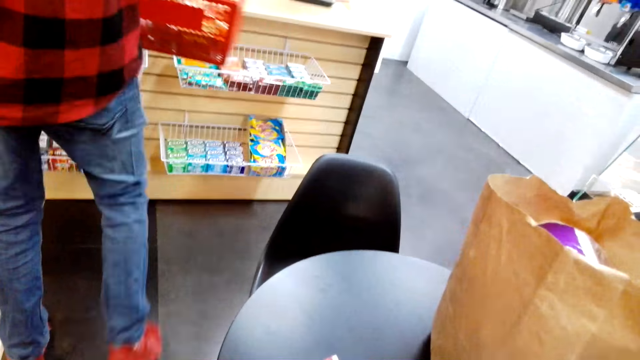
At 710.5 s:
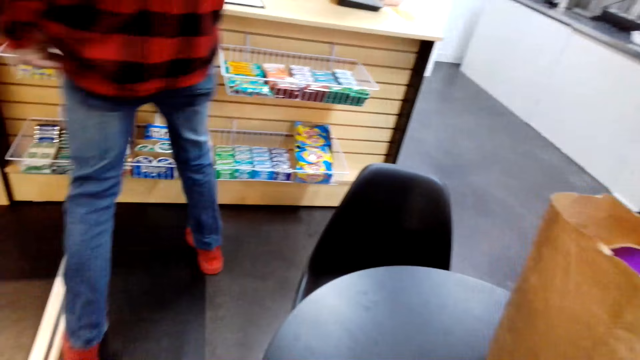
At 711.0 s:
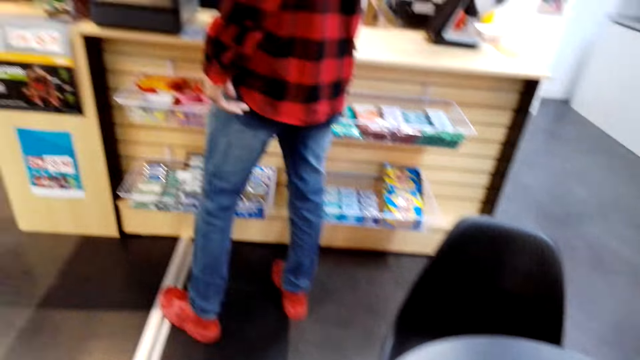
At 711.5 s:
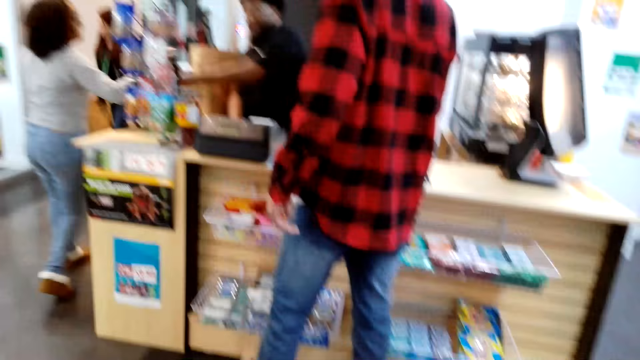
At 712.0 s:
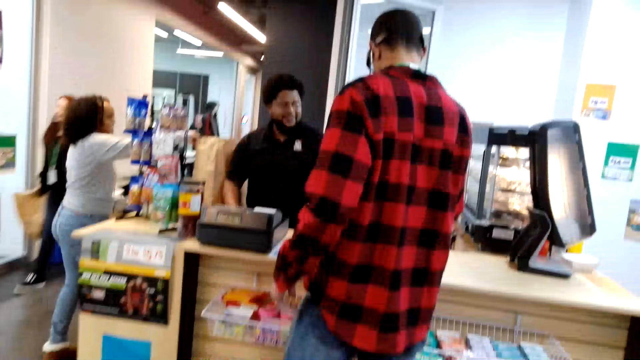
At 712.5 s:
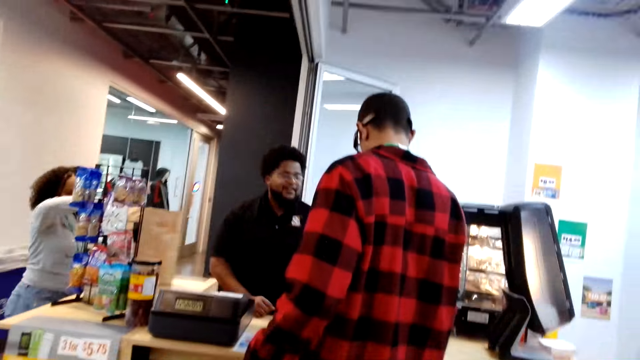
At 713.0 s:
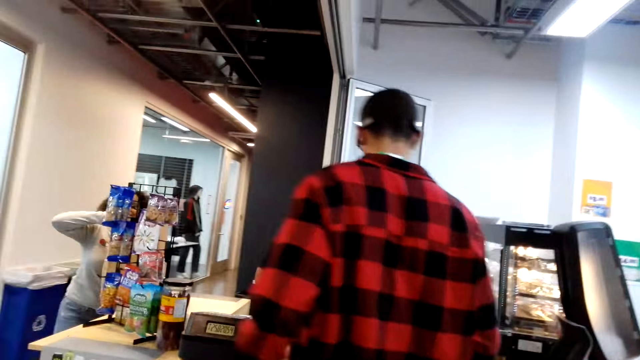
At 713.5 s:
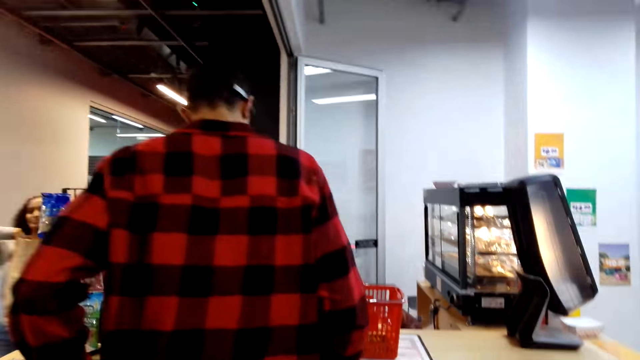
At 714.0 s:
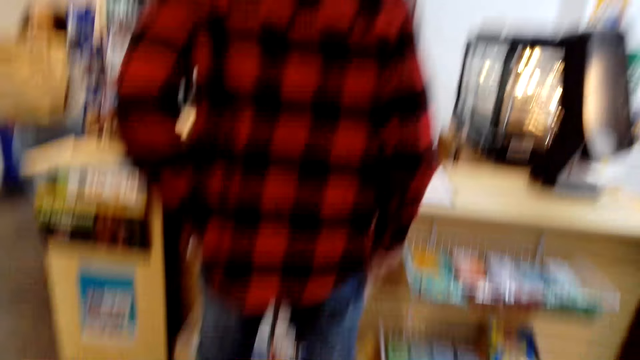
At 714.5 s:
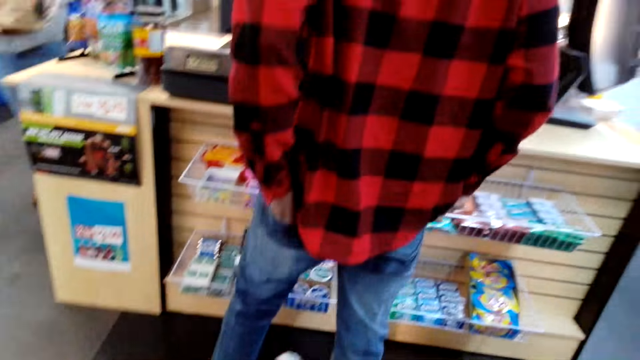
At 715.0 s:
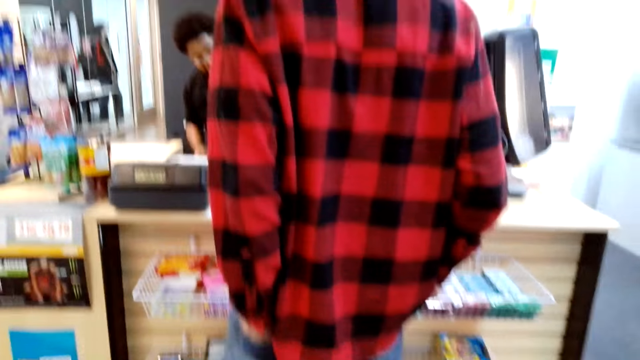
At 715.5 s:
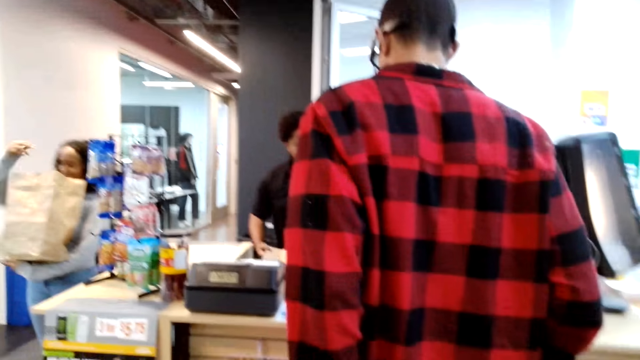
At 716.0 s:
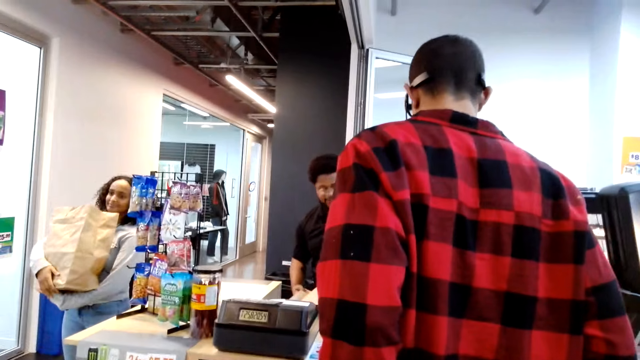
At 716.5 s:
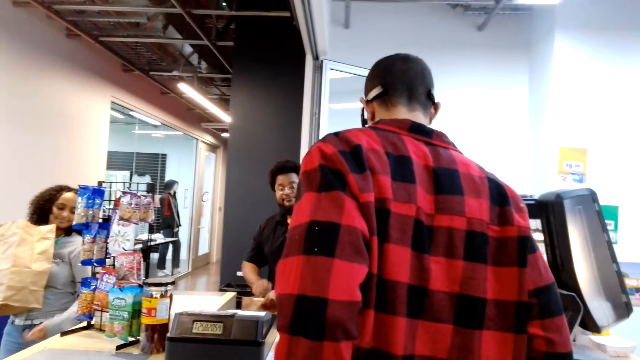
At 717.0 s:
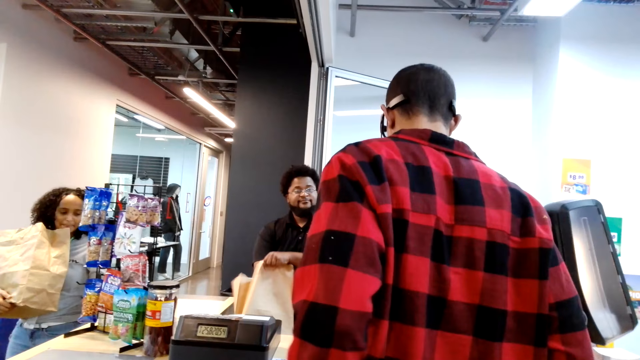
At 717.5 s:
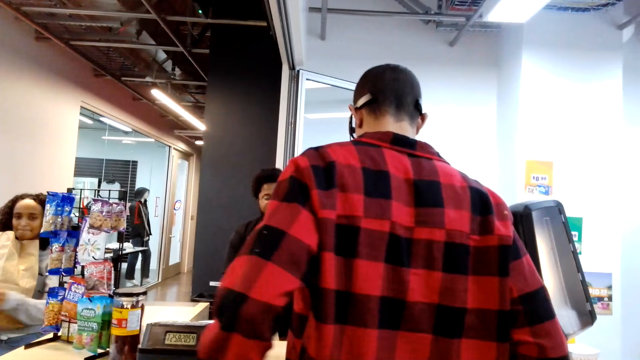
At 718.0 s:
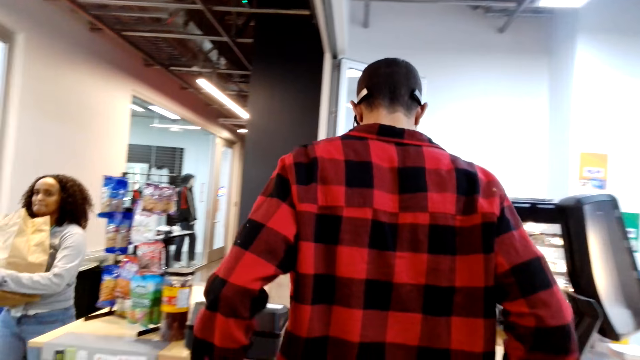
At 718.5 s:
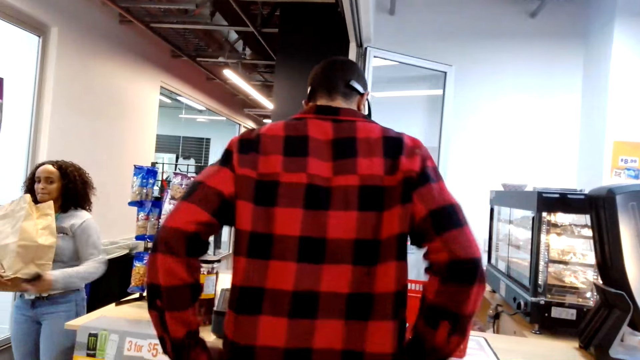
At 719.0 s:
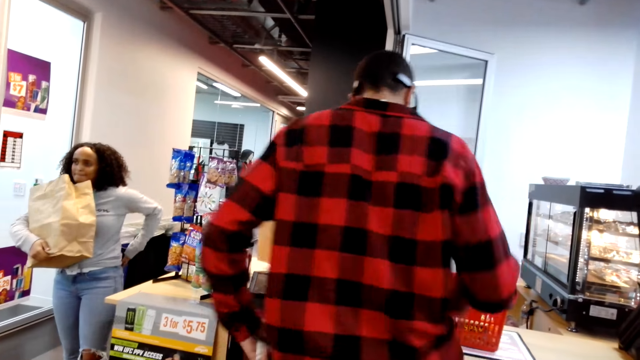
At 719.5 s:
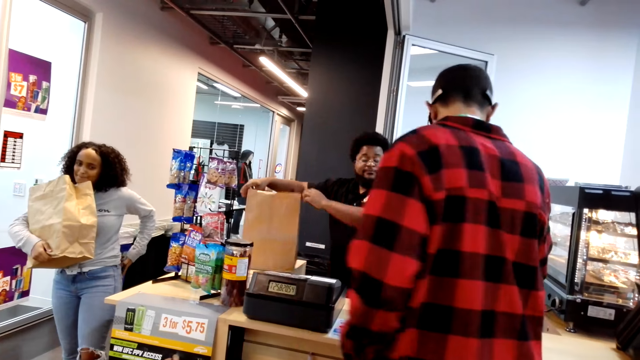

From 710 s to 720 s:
A person walks towards the counter. The person puts a basket on the counter. The camera wearer looks around.

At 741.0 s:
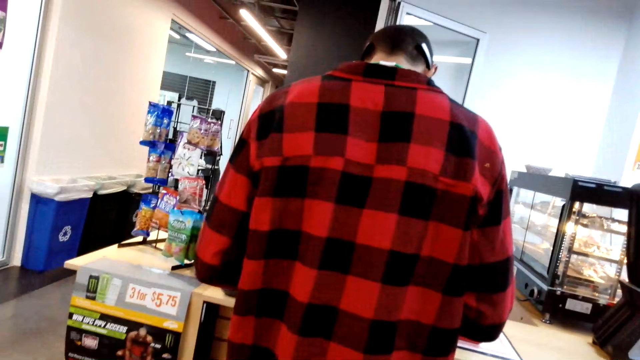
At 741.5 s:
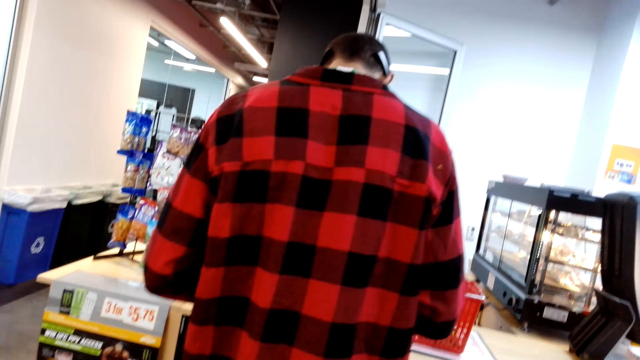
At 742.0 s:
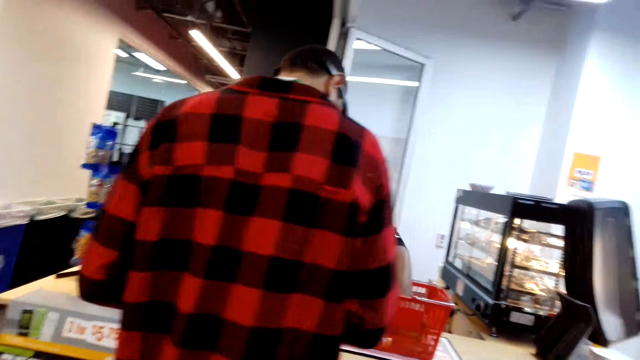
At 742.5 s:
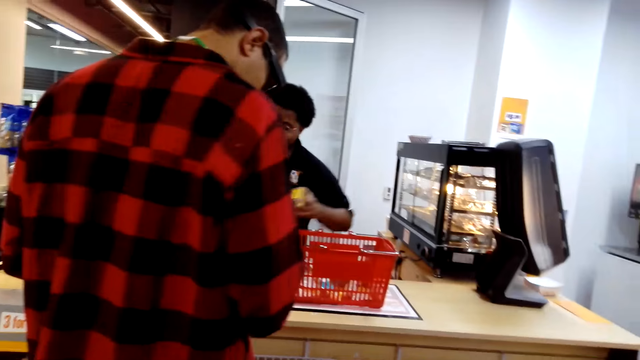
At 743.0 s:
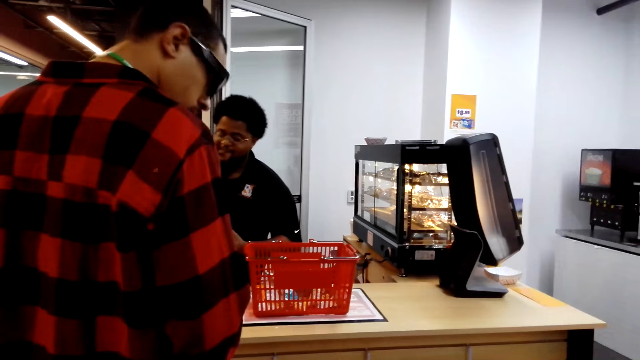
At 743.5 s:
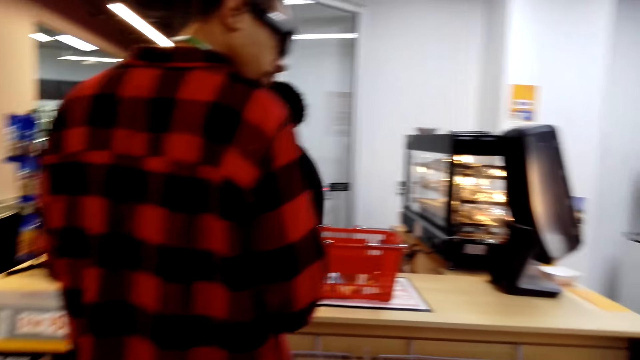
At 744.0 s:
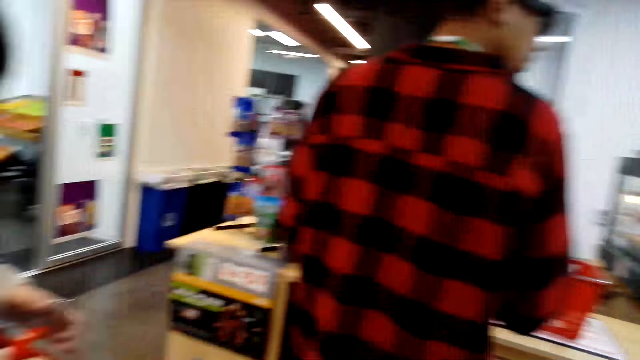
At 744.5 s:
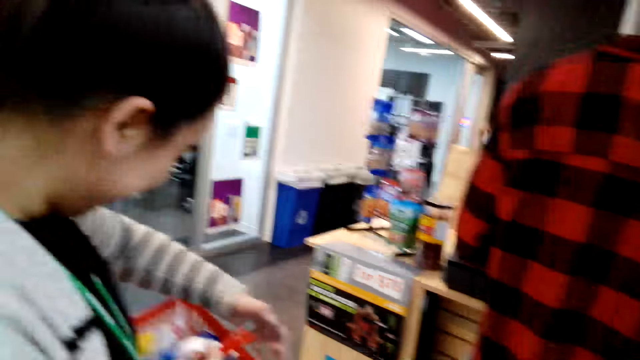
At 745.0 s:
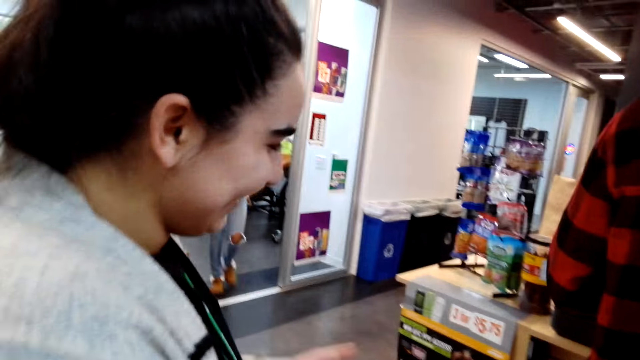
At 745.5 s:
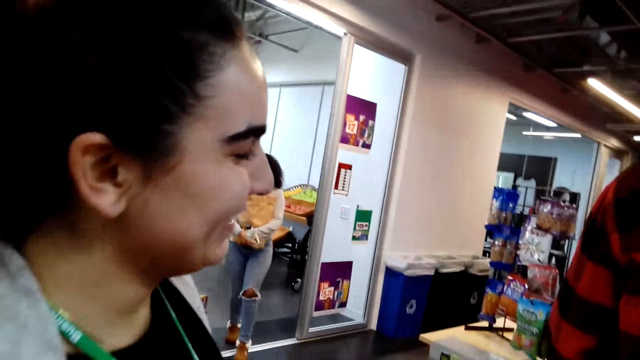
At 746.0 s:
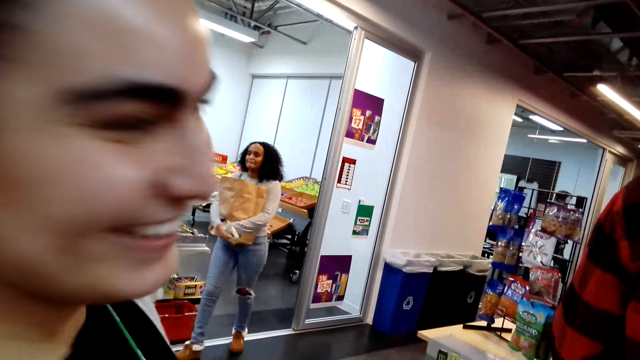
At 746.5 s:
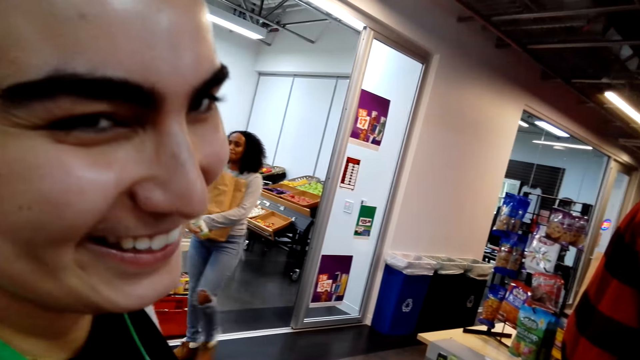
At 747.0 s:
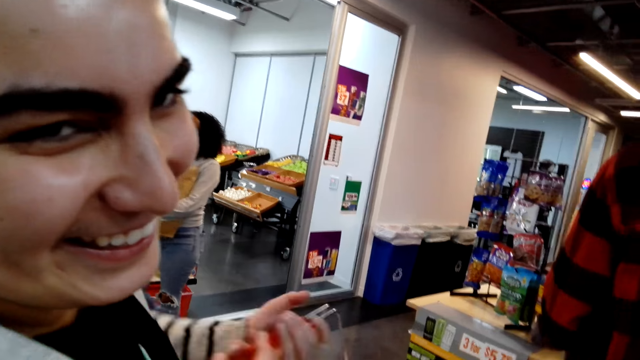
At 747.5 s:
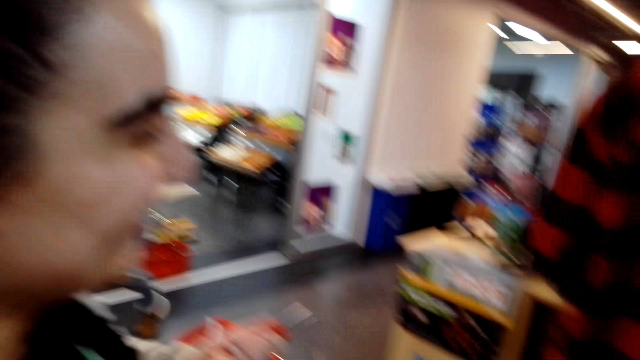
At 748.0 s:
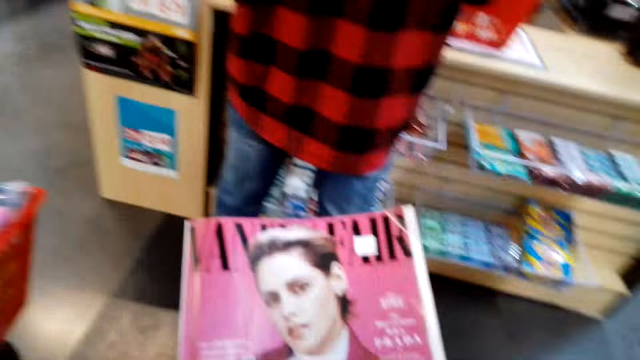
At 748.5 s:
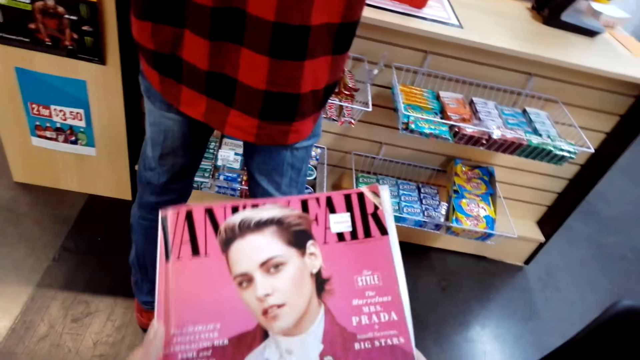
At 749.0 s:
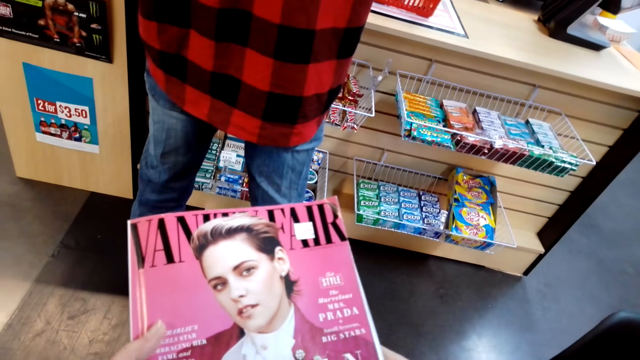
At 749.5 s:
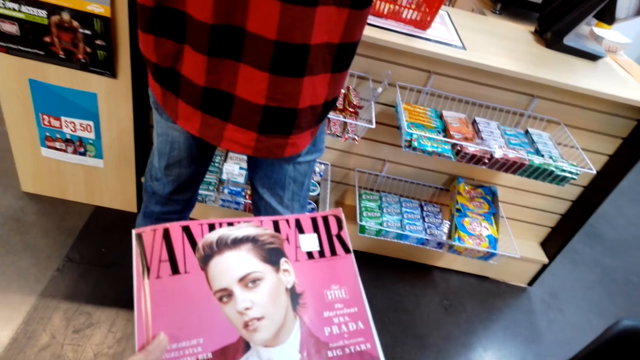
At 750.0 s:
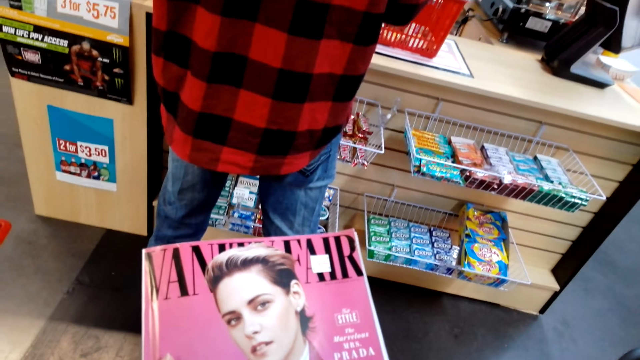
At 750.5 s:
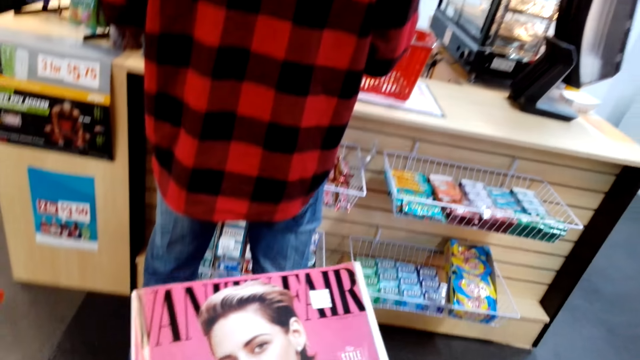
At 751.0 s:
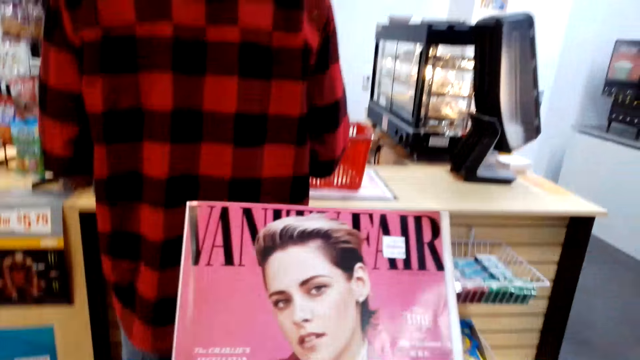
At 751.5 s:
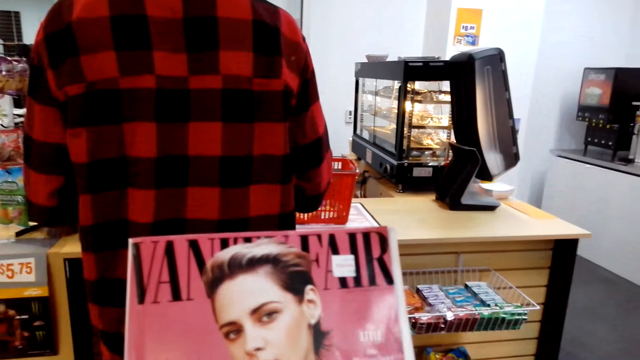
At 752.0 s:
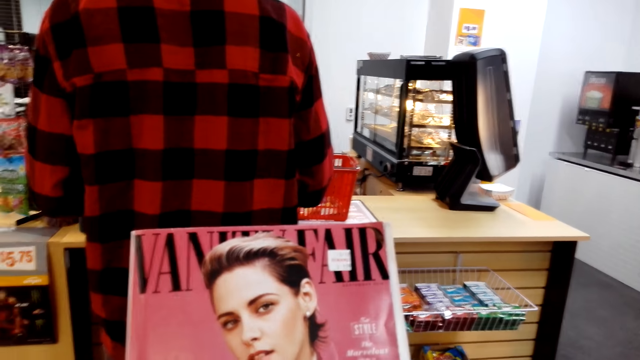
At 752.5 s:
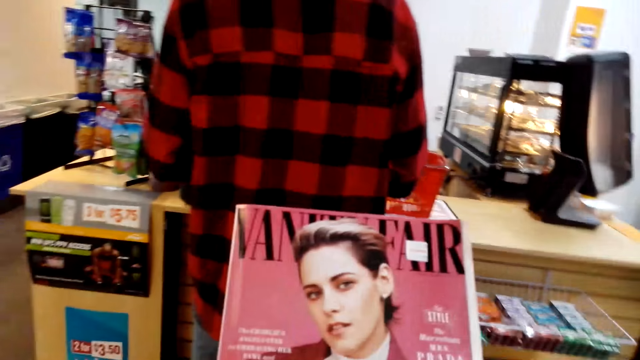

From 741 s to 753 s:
A person picks up a product. The camera wearer looks around. They interact with another person. They read the magazine.
